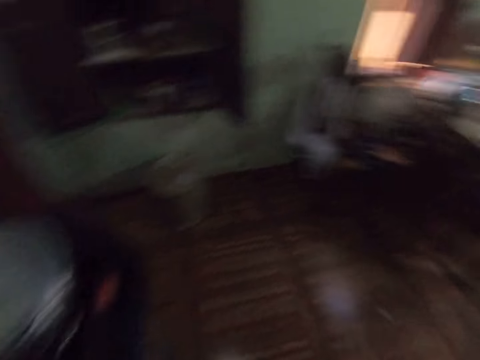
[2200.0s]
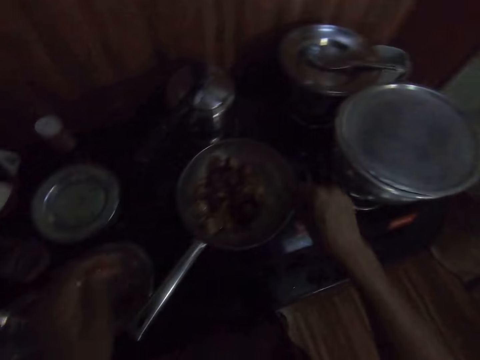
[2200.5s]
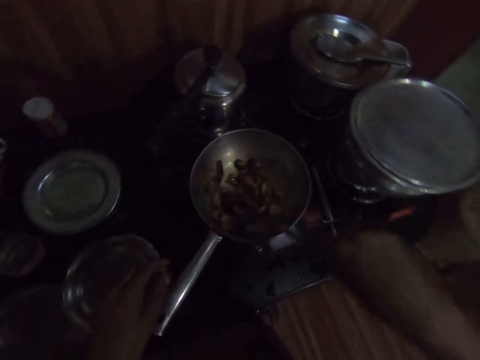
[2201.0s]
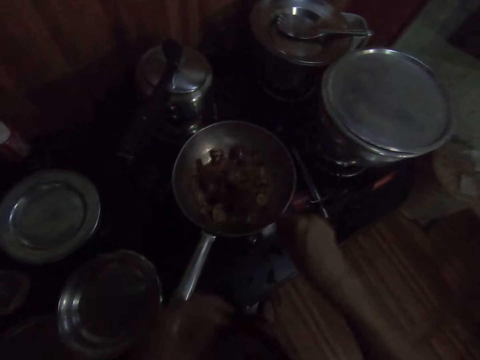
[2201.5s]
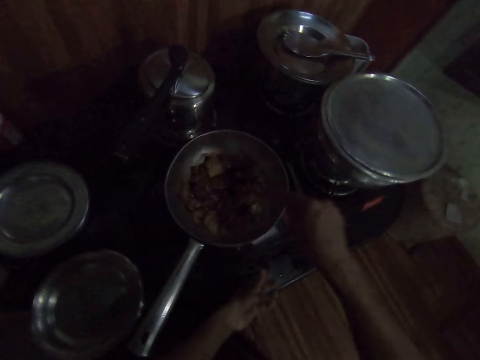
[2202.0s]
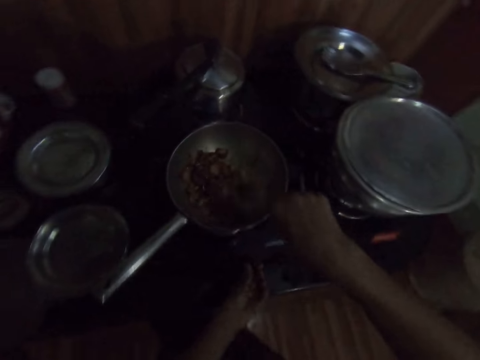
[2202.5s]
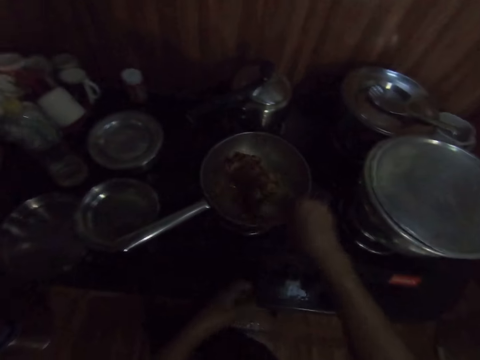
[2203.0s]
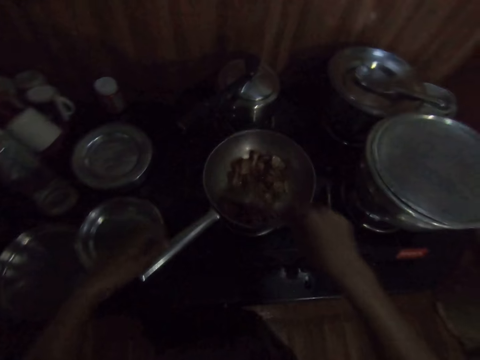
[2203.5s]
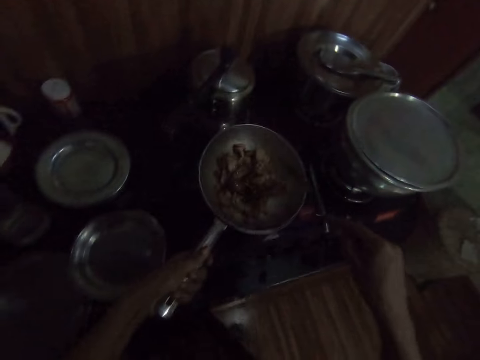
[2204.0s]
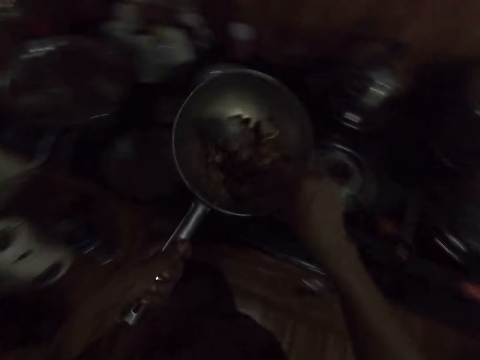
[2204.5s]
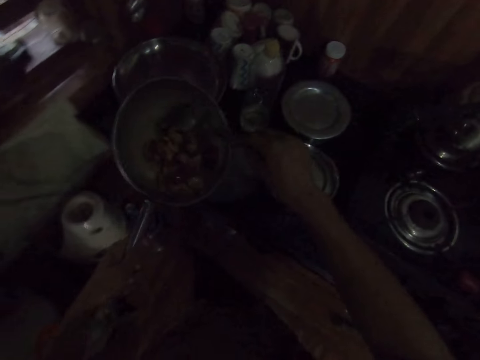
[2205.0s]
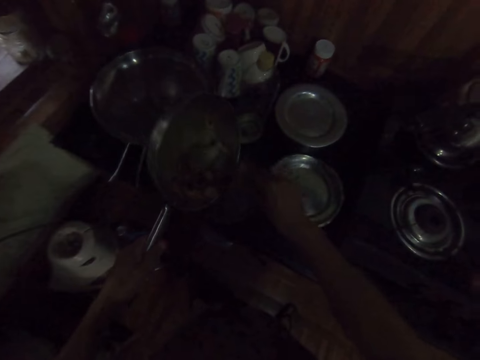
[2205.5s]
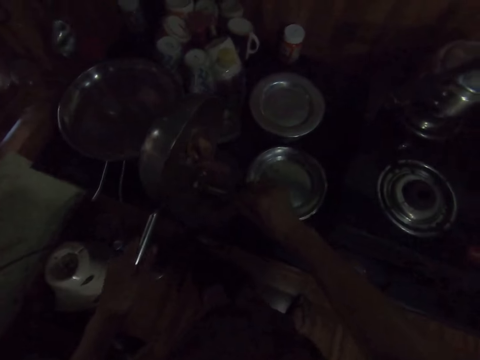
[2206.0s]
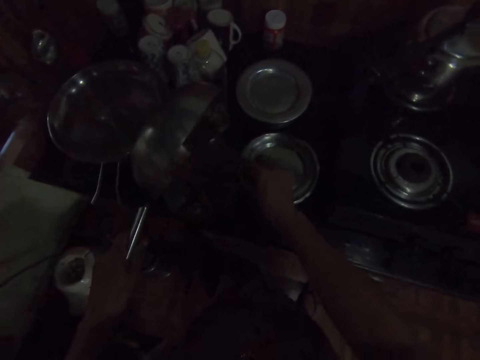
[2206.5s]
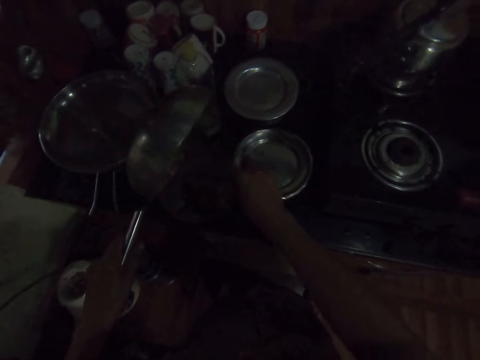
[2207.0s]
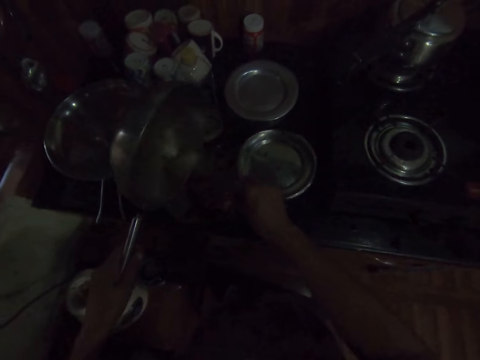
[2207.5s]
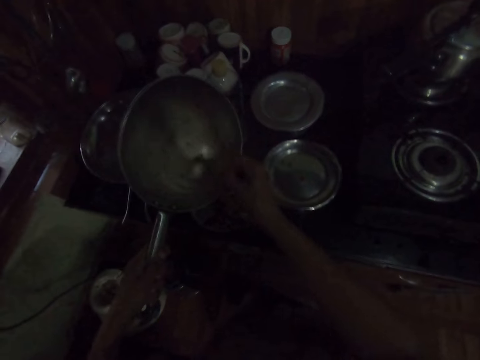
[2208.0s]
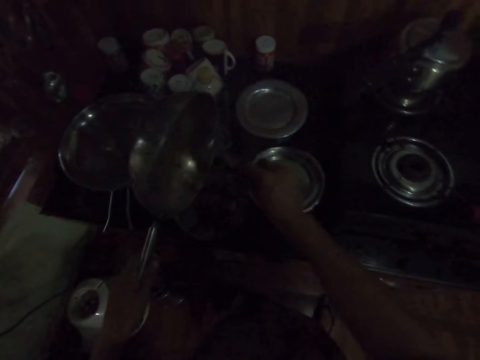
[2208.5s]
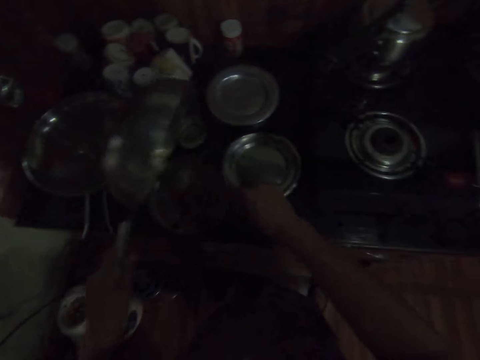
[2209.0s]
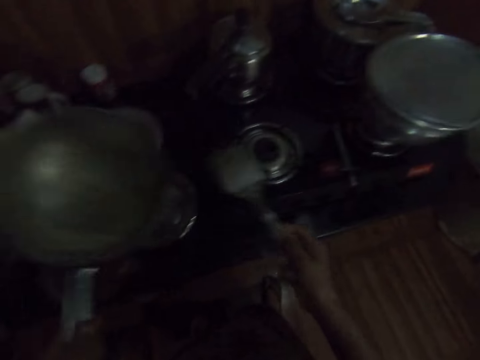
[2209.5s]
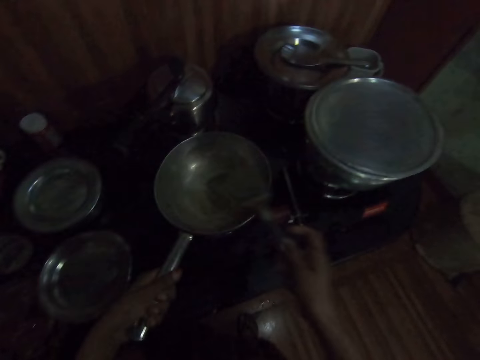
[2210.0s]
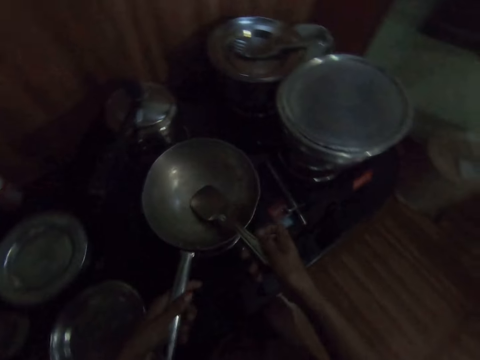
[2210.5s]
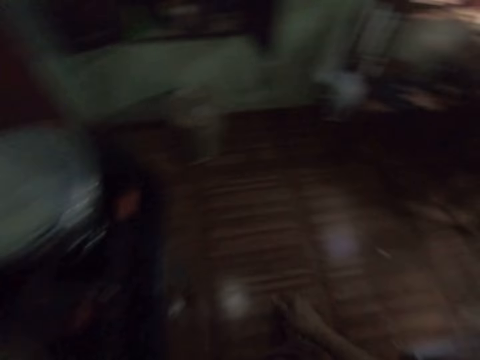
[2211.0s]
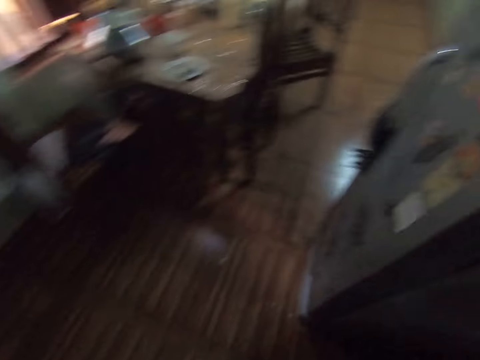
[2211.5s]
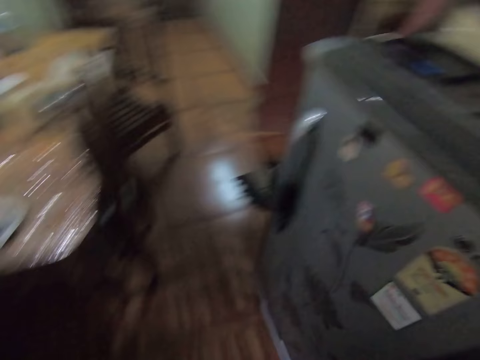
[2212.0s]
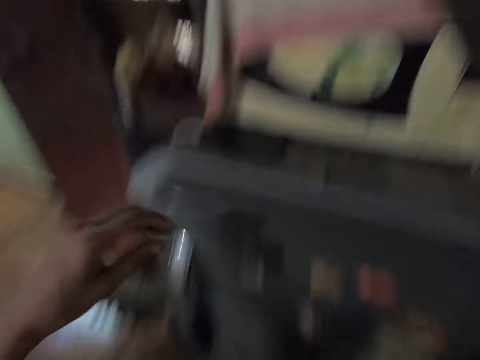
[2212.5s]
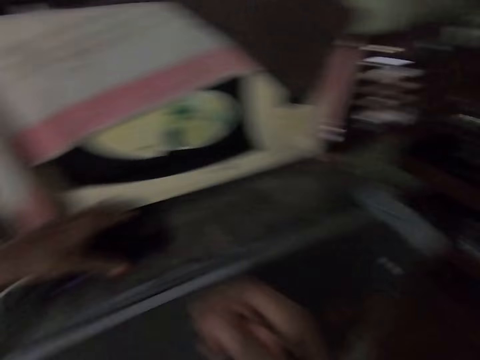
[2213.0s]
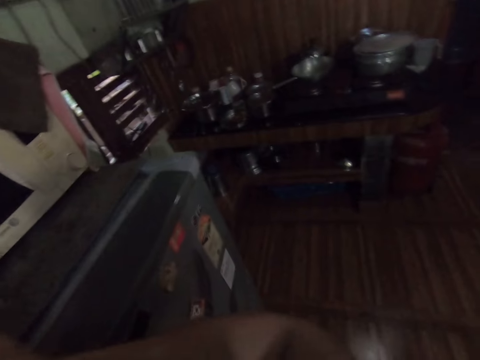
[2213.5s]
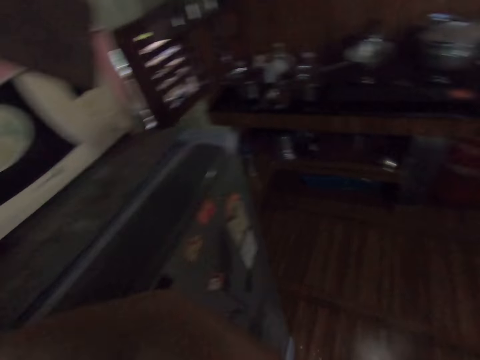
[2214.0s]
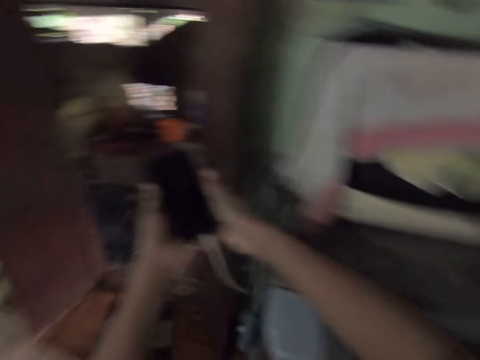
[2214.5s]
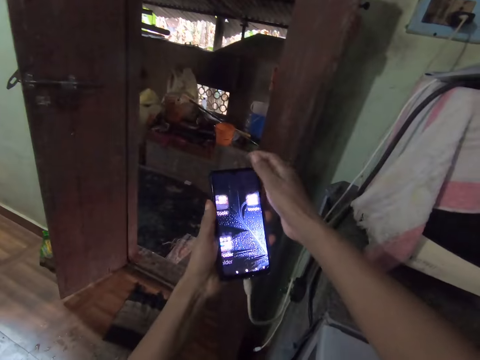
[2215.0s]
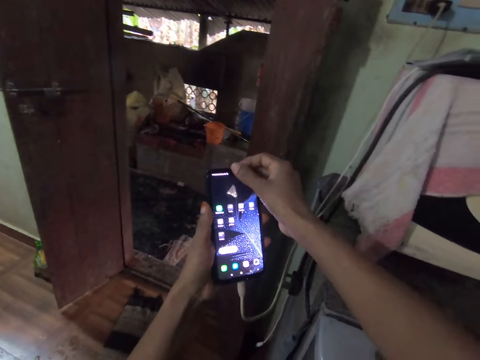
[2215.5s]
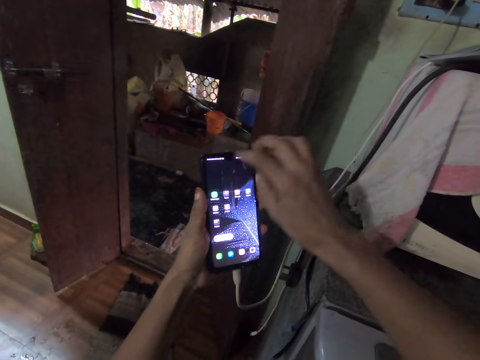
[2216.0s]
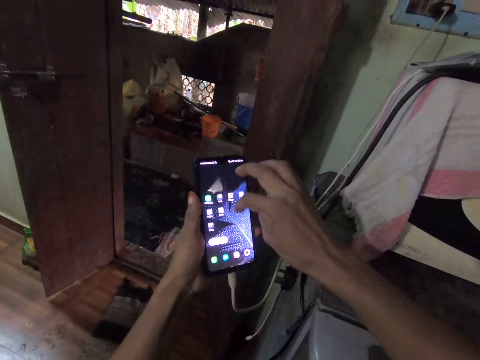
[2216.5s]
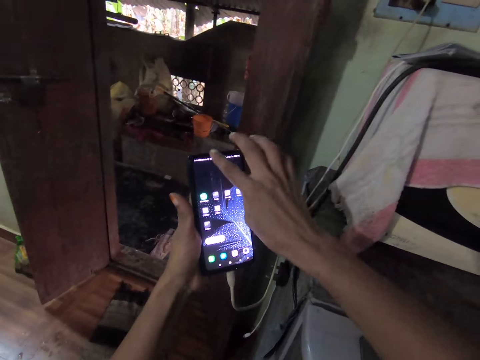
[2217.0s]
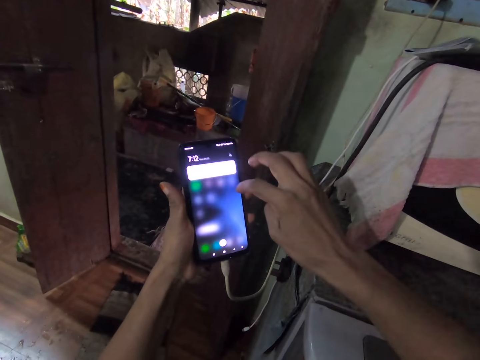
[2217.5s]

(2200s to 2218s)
The camera wearer stirs food. She turns a gas off. She stirs the food. She picks up the pan from the cooker with her left hand. She scrapes the food in the pan in her left hand into a bowl on a kitchen counter with the spoon in her right hand. She pours the food on a plate. She drops the pan on the cooker with her left hand. She drops the spoon in the pan on the cooker with her right hand. She walks around. She picks up a phone from a fridge with both hands. She operates the phone with both hands. She scrolls the phone.

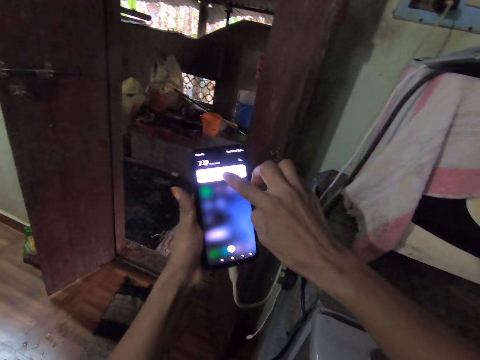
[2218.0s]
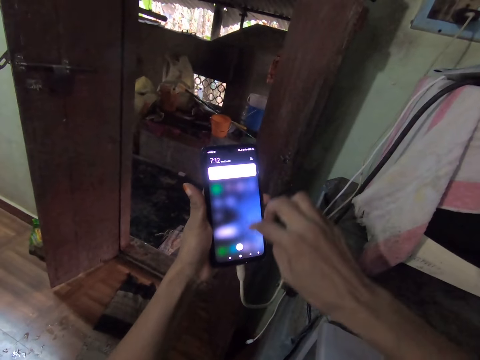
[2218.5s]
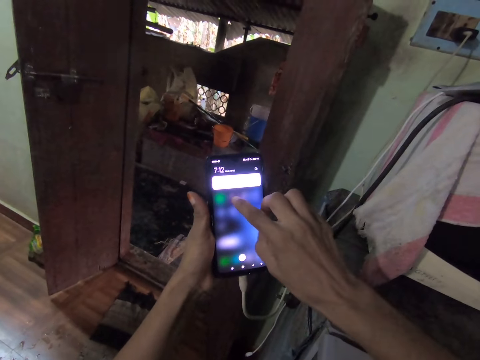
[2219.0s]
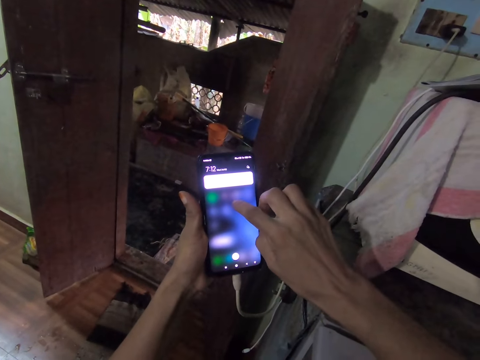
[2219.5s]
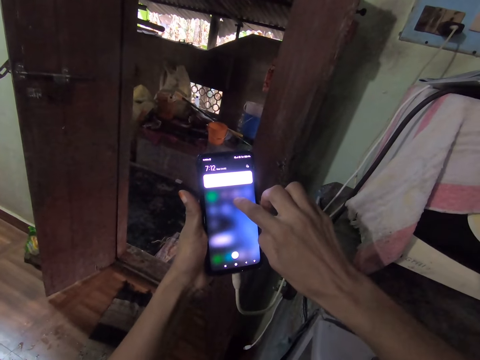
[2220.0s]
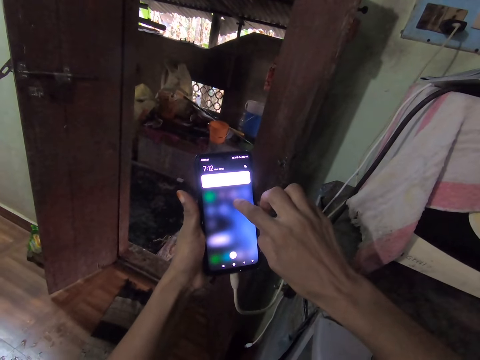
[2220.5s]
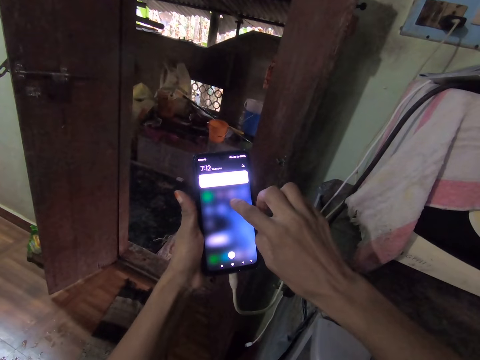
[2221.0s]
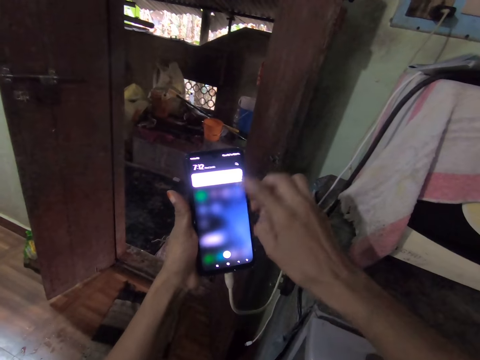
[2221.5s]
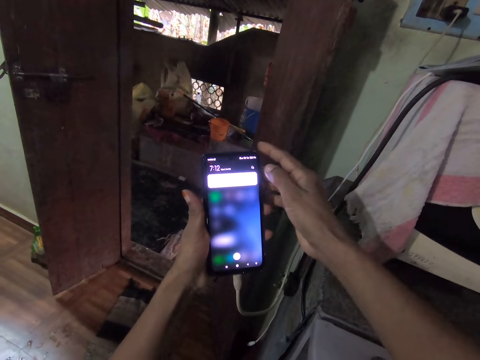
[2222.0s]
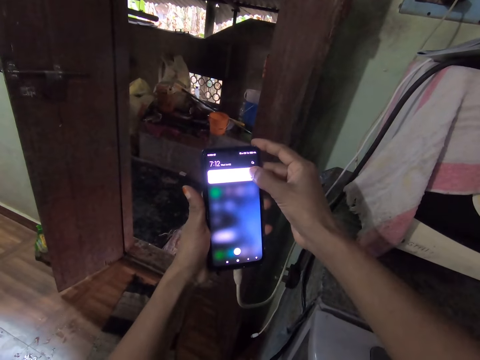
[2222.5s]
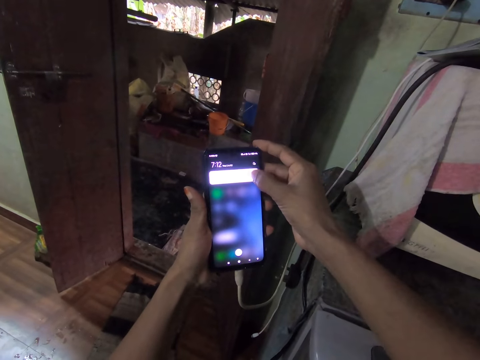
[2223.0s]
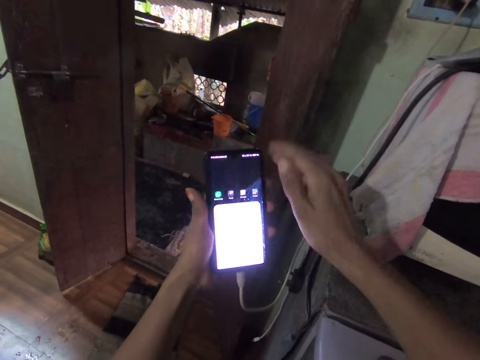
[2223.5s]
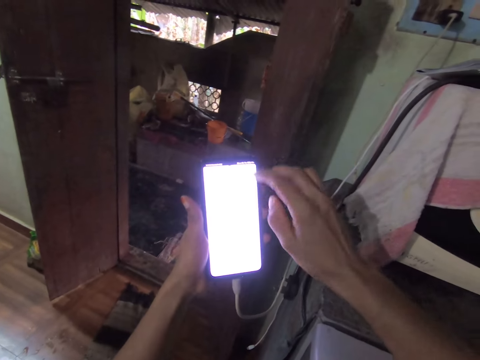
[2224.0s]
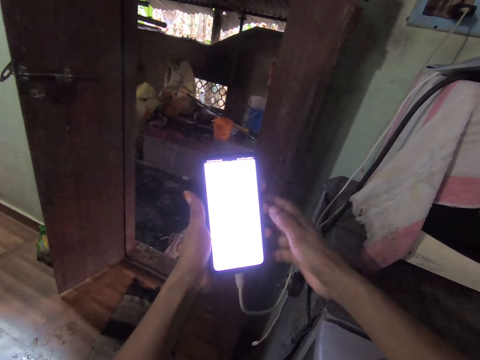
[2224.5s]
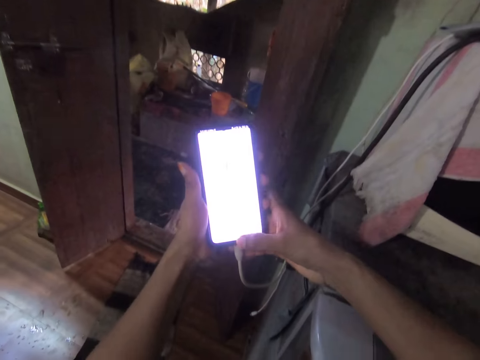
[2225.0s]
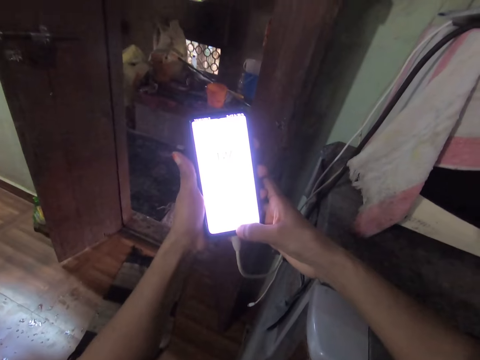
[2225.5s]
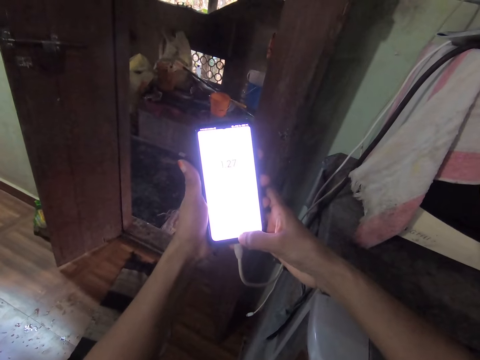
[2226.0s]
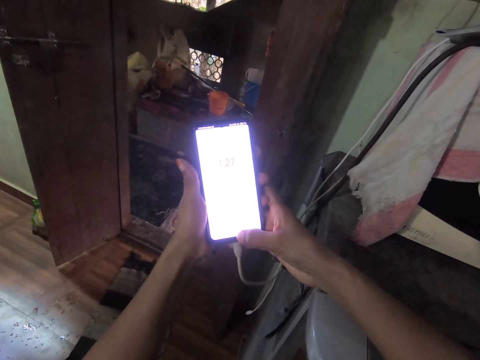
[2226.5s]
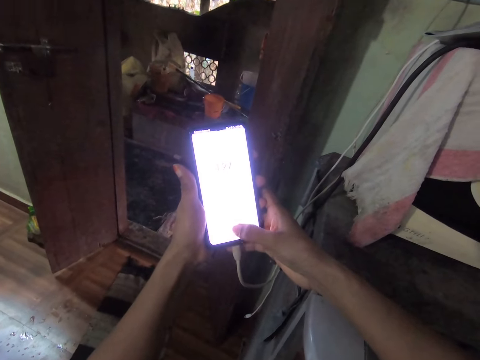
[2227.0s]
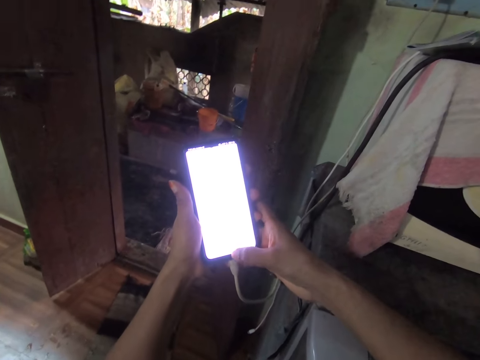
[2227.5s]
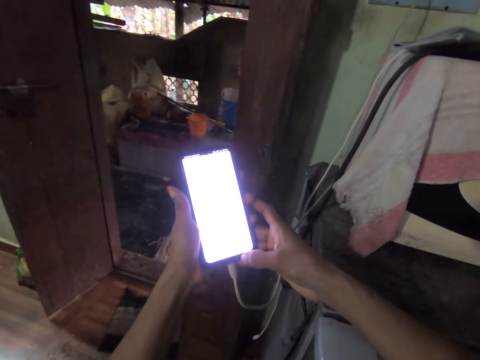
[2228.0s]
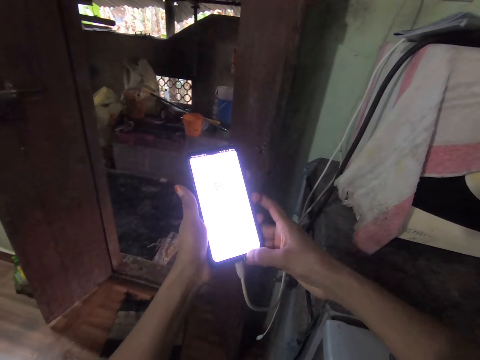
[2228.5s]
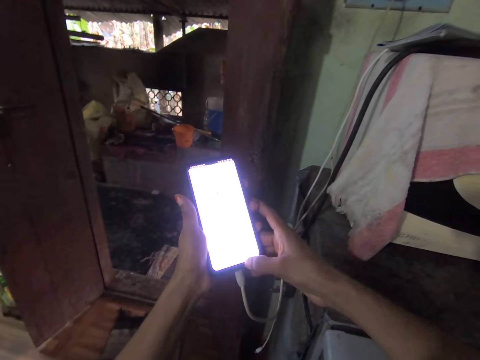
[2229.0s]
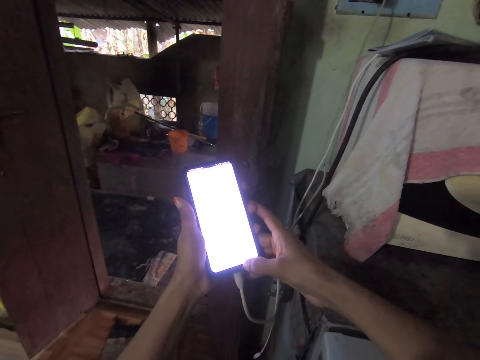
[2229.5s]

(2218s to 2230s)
The camera wearer stares at a phone.
